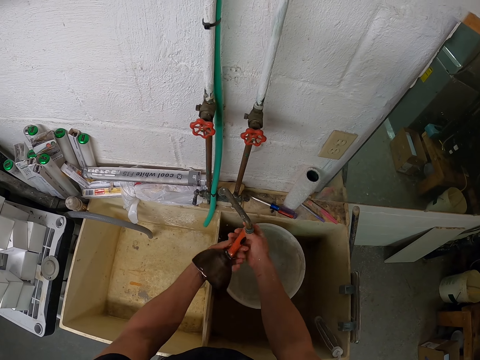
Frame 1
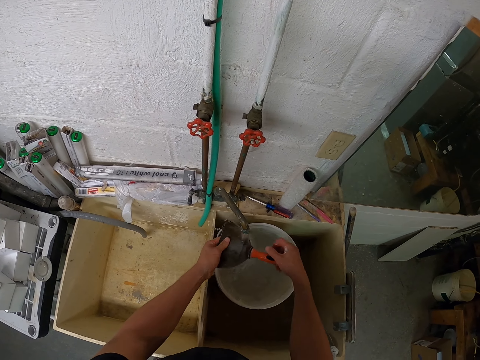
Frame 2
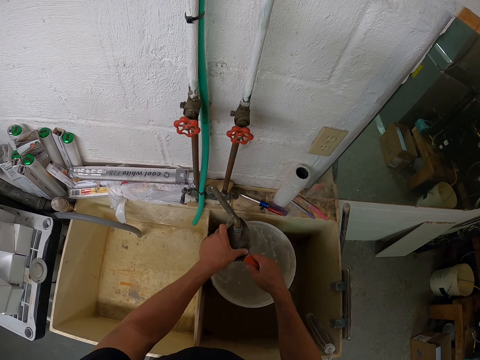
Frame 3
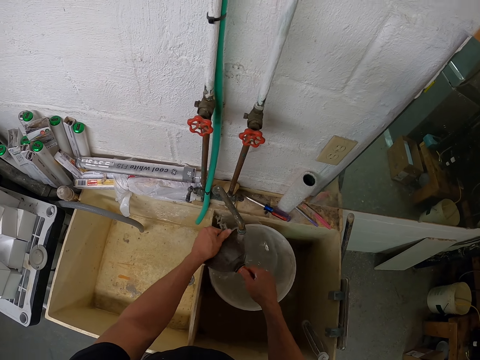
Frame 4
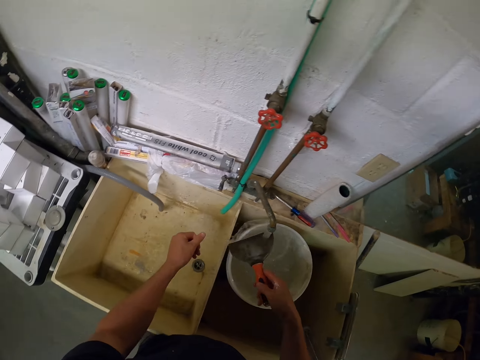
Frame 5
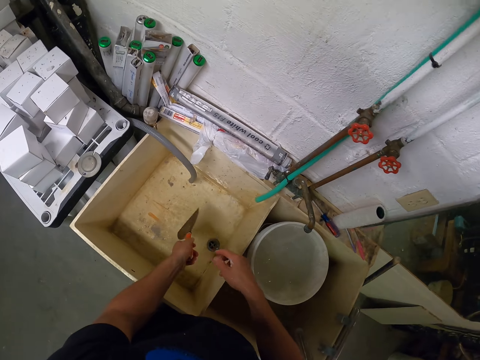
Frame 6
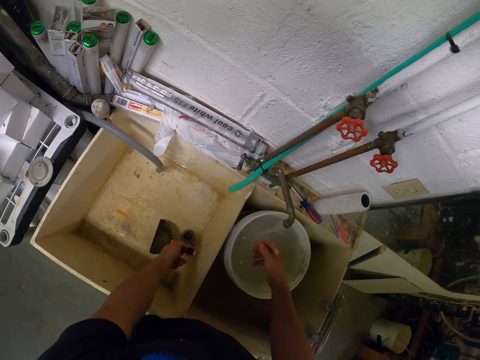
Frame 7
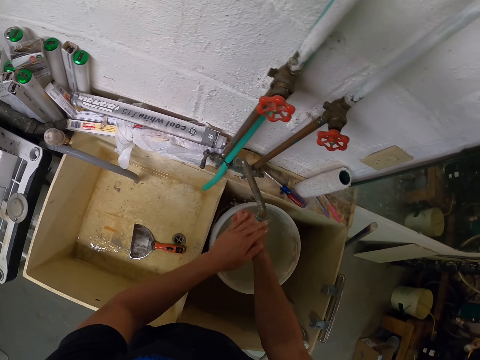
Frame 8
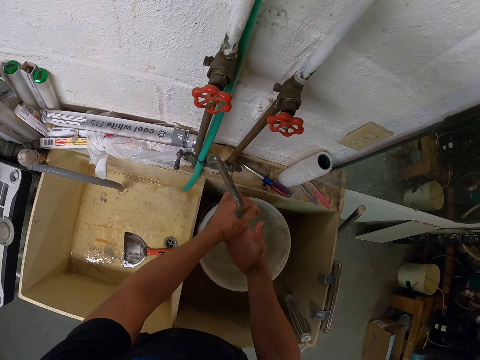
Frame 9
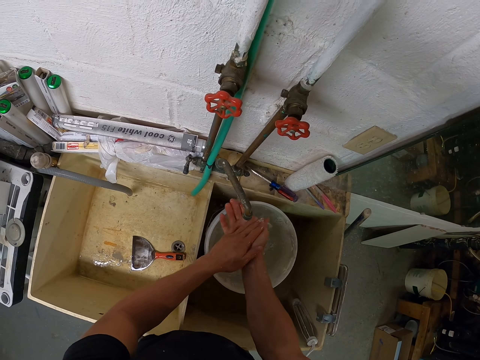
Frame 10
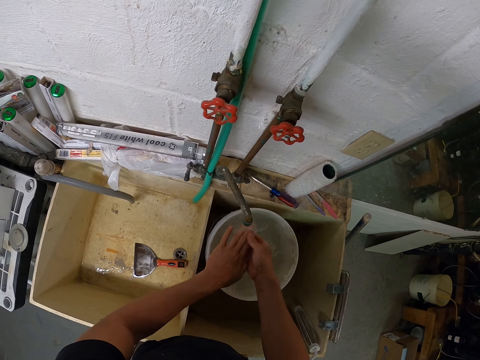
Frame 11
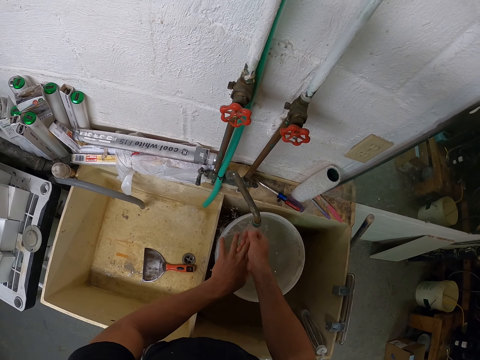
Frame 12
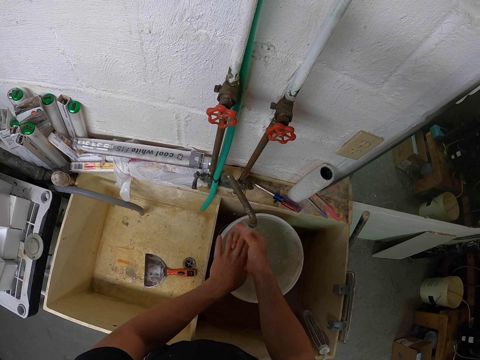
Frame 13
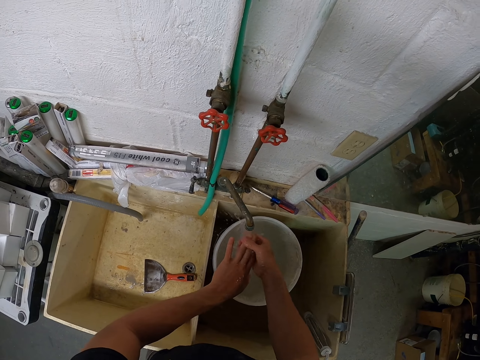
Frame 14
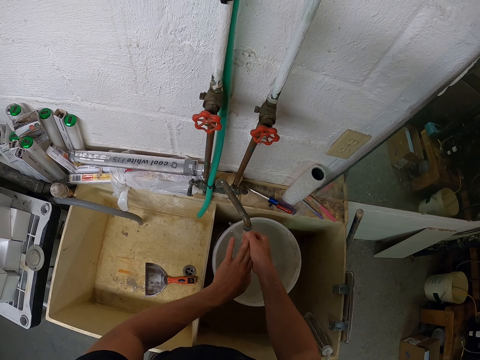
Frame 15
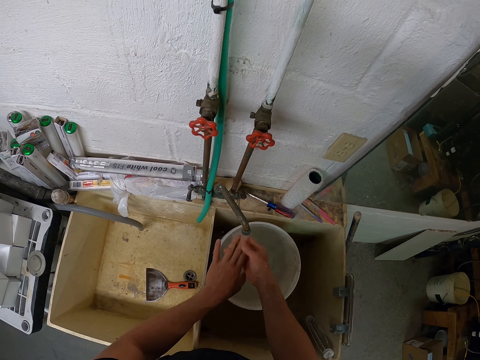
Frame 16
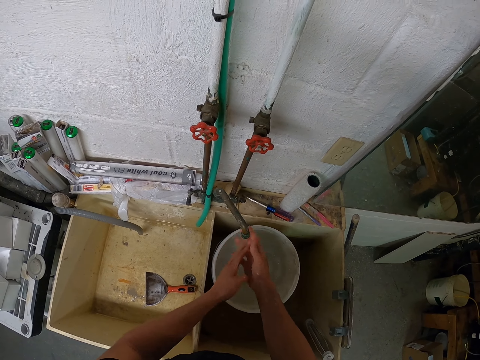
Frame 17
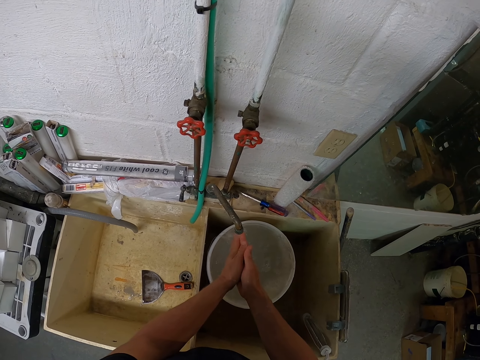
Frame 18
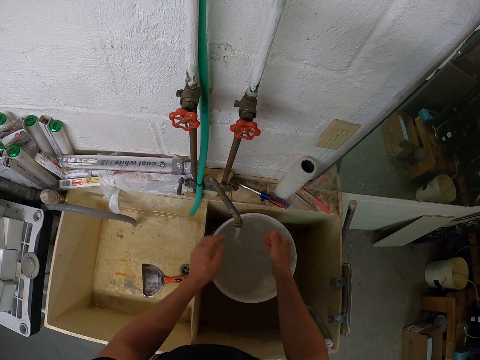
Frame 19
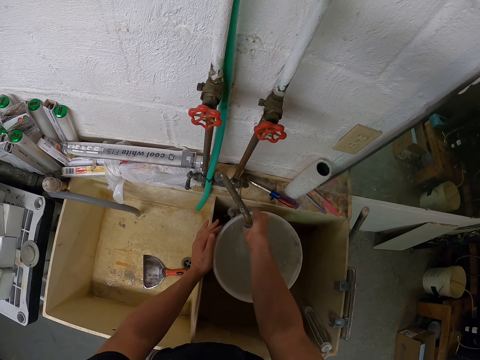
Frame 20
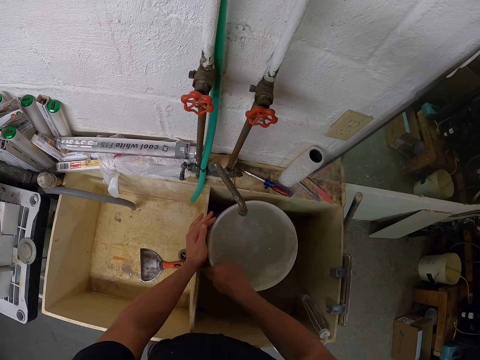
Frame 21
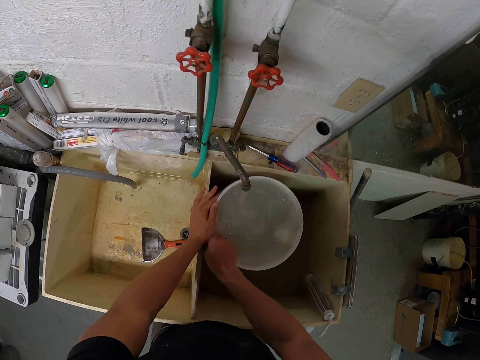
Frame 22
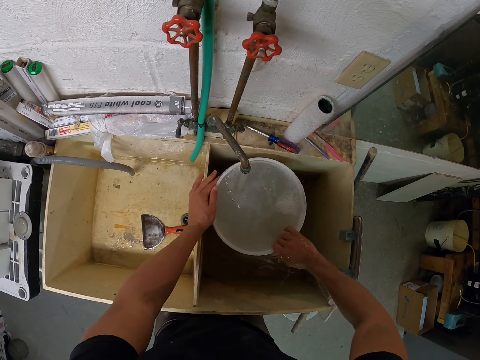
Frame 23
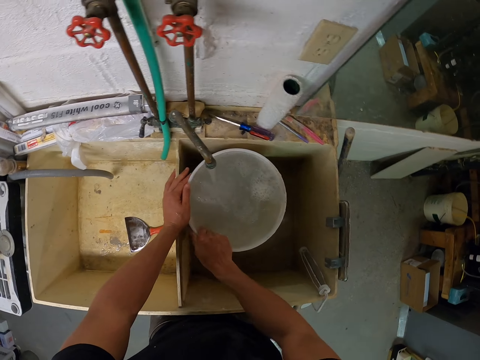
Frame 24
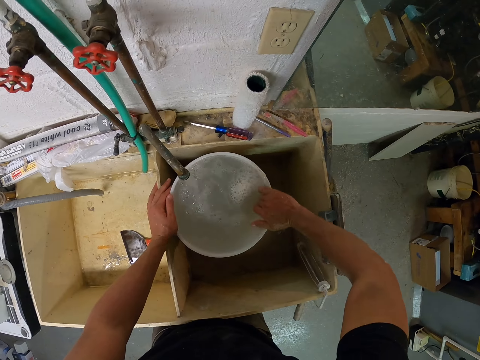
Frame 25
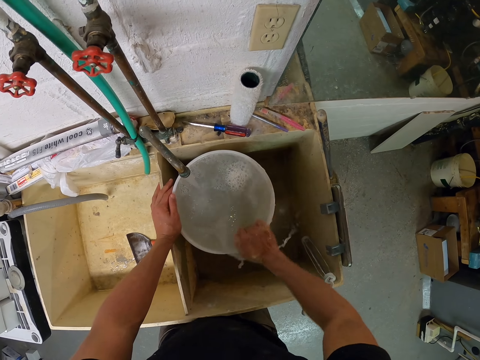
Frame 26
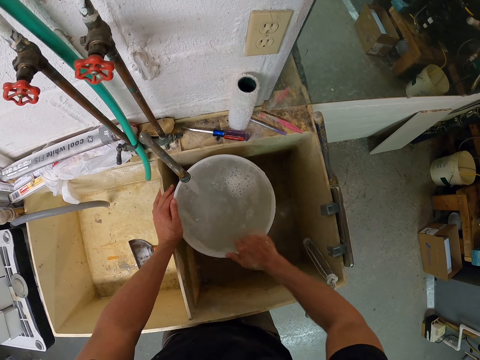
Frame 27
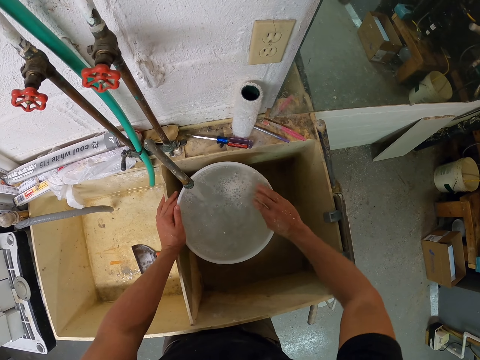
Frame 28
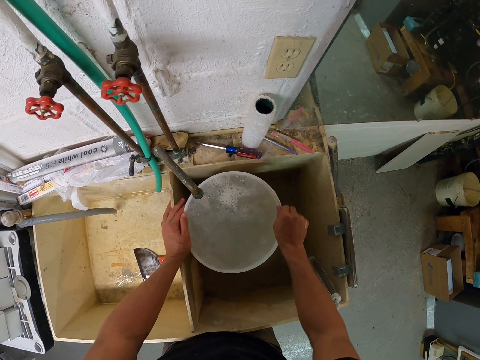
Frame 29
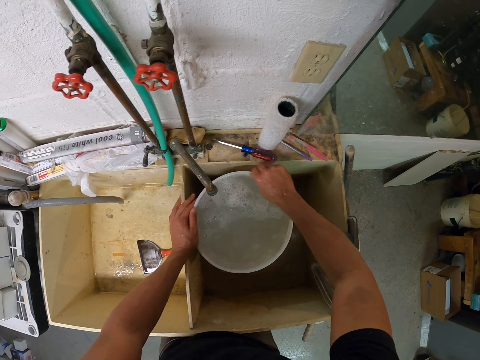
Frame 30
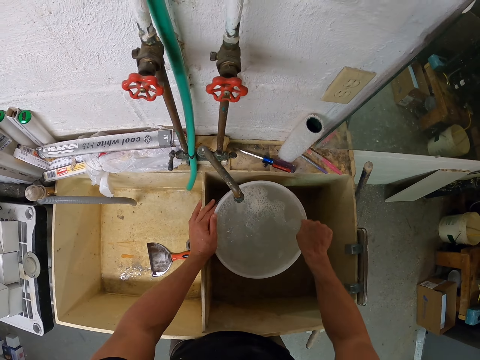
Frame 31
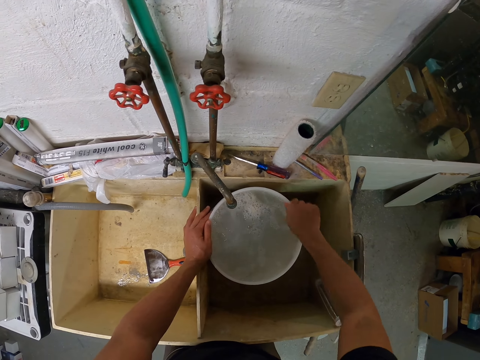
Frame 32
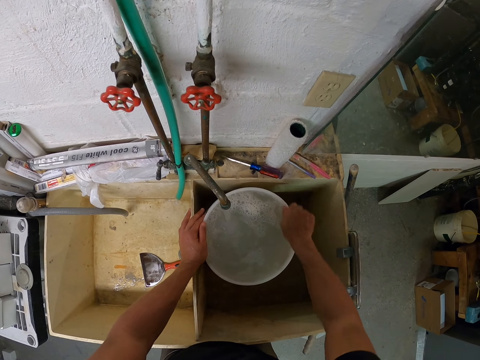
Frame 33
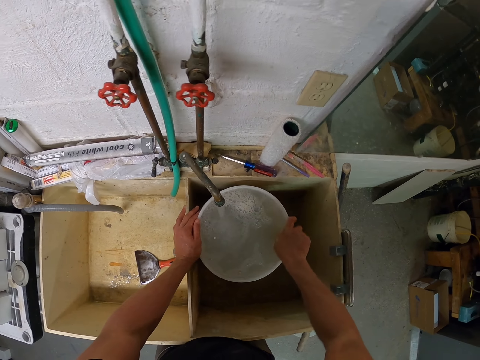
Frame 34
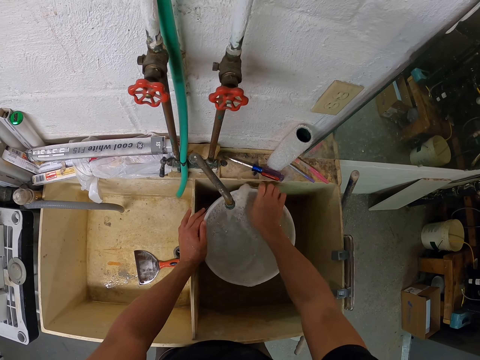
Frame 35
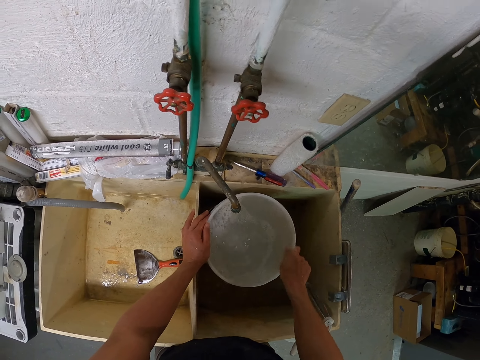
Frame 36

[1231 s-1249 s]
The camera wearer washes something. He puts the scraper on the other sink. He cleans his hand. He moves his hands around the bucket. He washes the bucket.

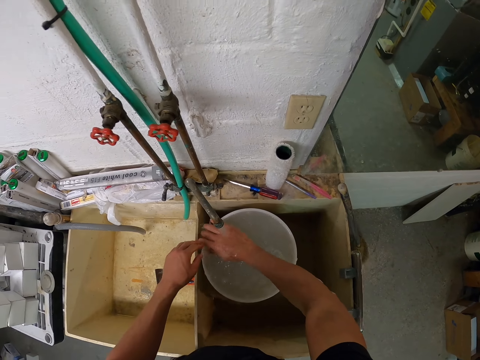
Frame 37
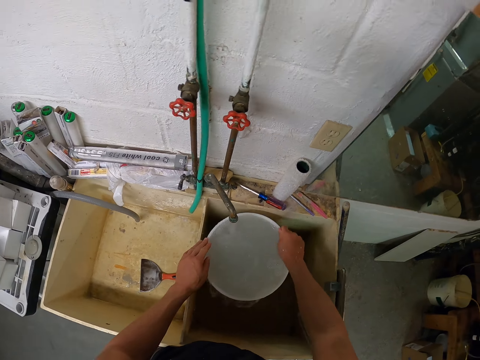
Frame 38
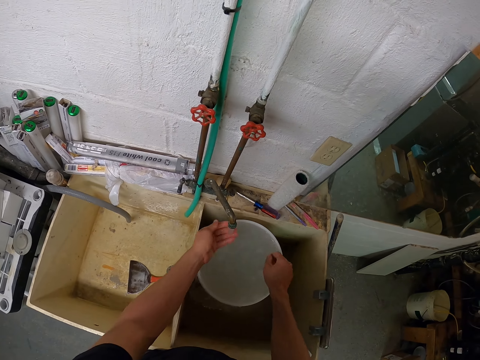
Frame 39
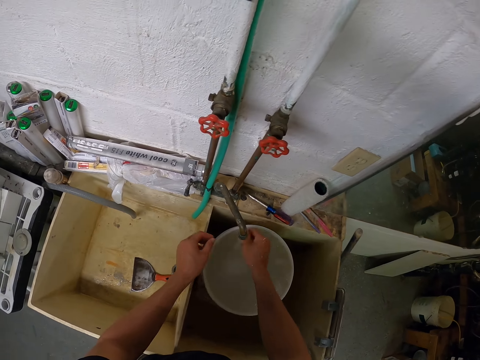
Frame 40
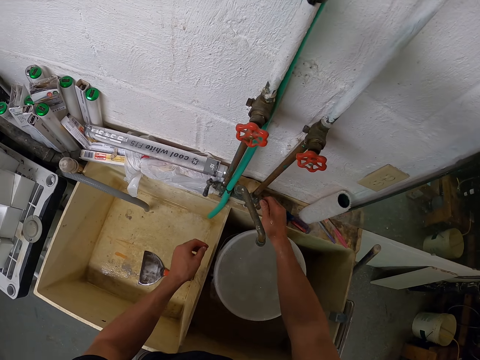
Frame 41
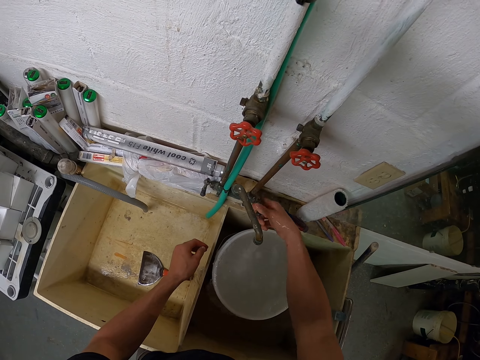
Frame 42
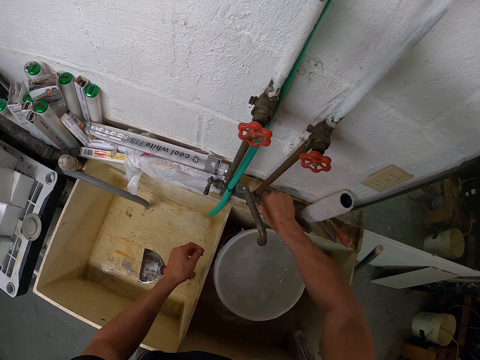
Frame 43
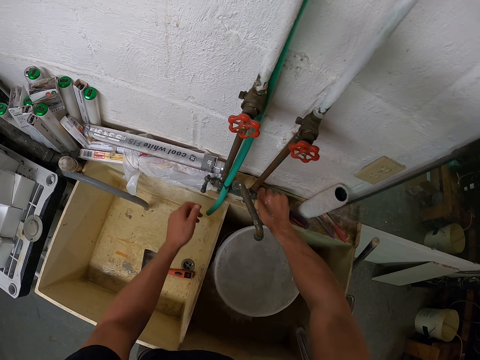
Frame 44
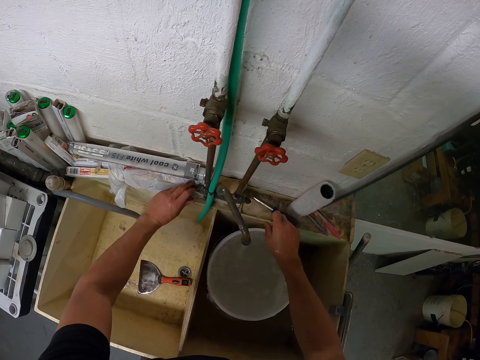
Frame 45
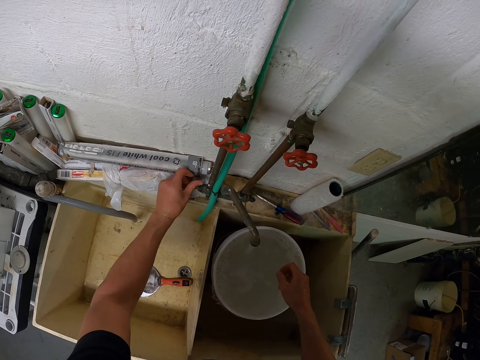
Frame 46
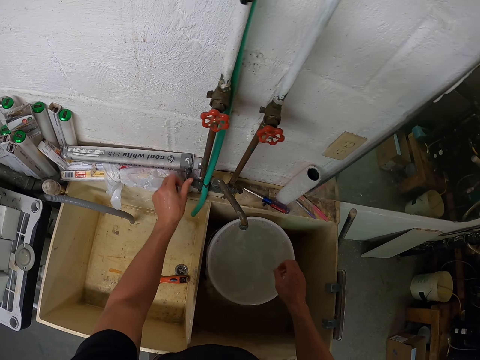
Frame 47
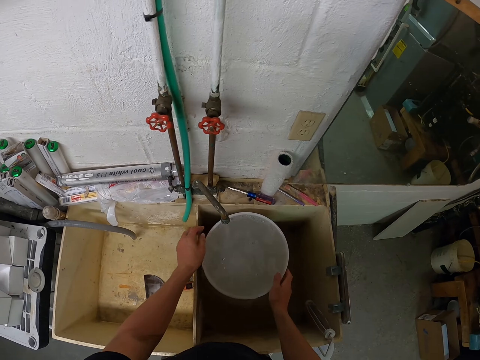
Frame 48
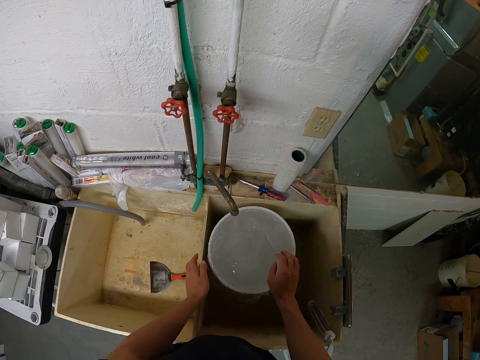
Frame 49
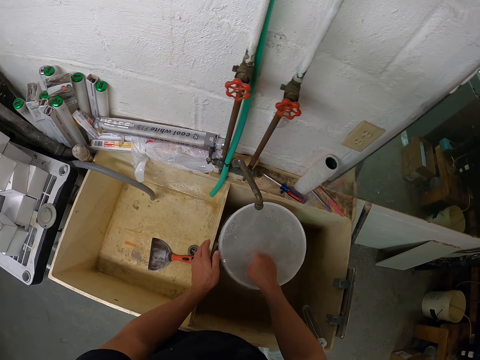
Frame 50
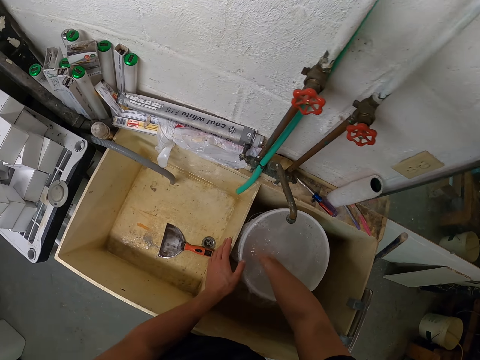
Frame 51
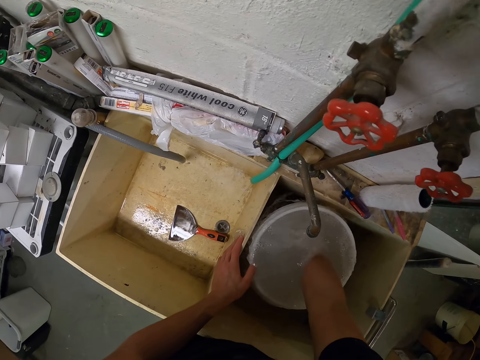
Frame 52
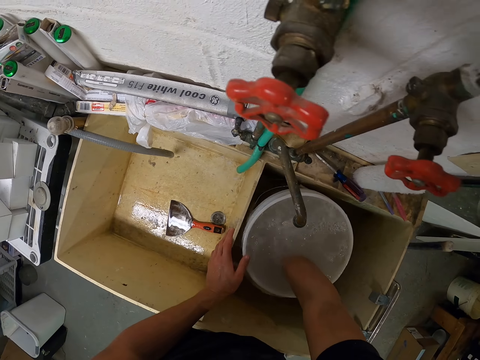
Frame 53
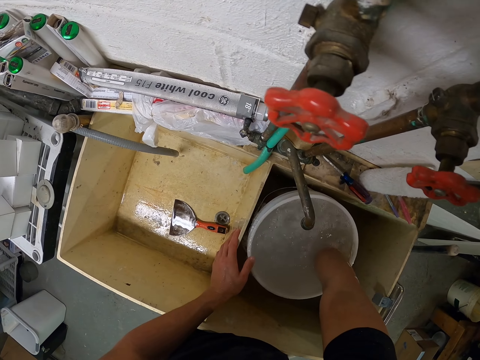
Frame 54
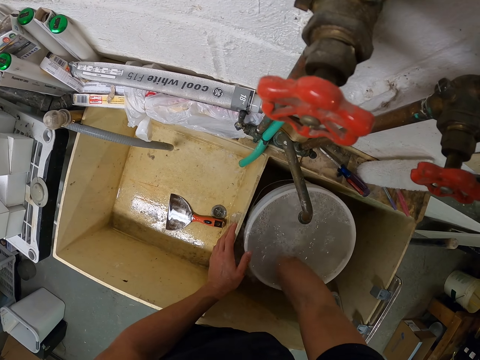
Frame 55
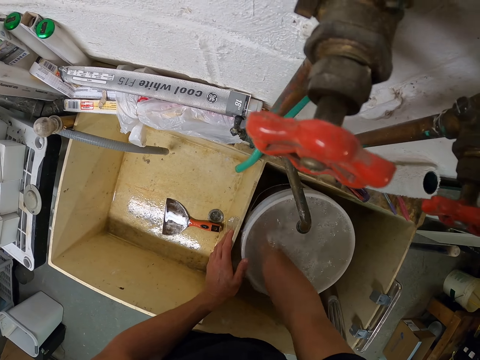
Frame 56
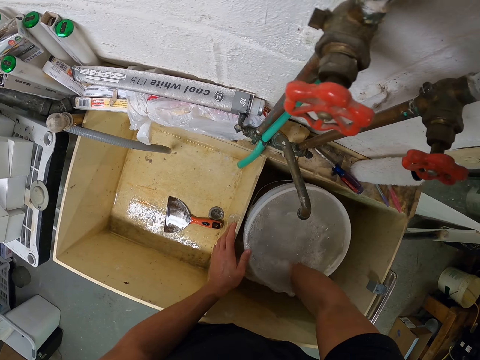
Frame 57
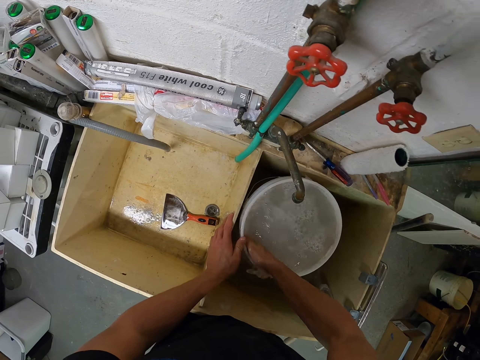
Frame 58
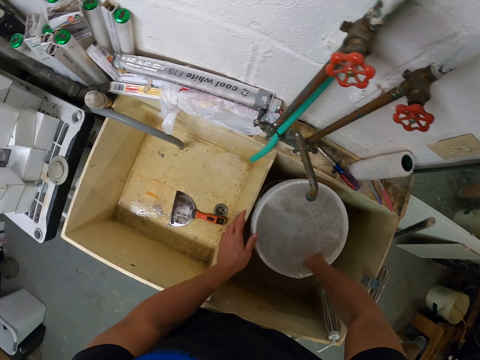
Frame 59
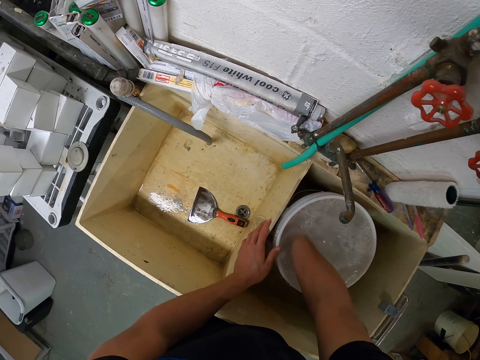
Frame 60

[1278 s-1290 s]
The camera wearer rinses his fingers. He tightens the tap closing part. He tightens the other side too. He opens the tap. He dips his hand into the bucket filled with water. He cleans the bucket with his hand.
